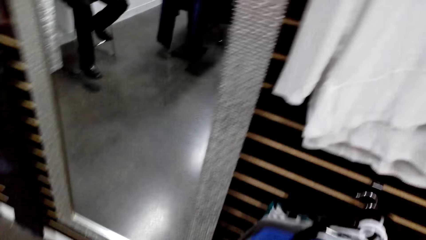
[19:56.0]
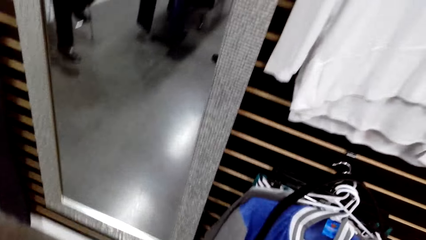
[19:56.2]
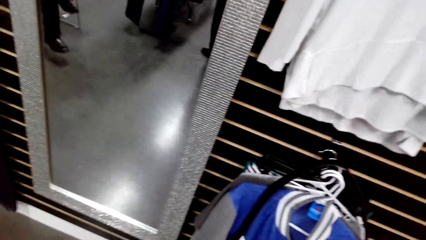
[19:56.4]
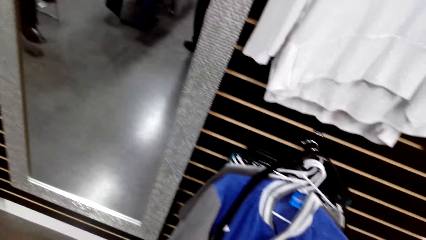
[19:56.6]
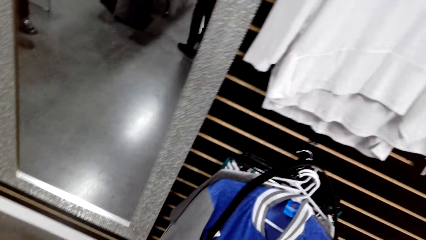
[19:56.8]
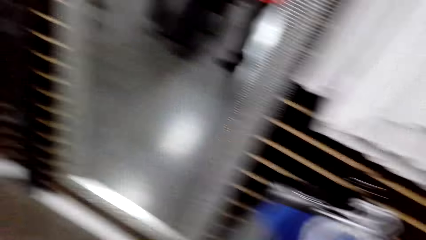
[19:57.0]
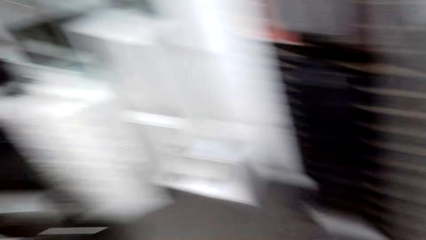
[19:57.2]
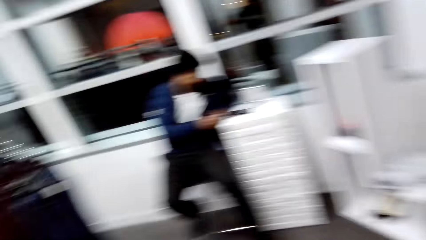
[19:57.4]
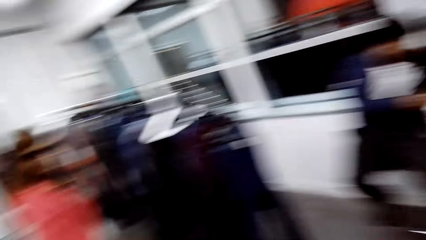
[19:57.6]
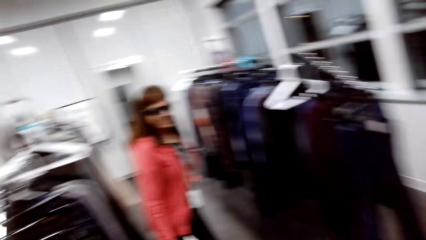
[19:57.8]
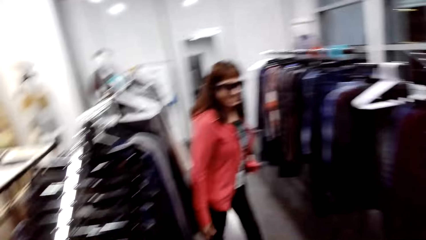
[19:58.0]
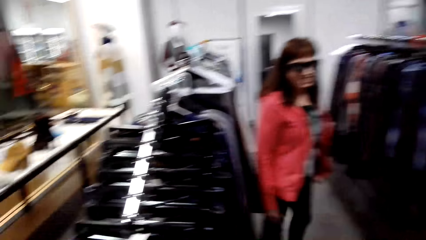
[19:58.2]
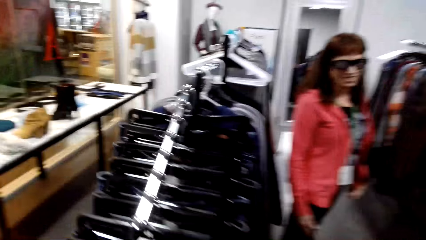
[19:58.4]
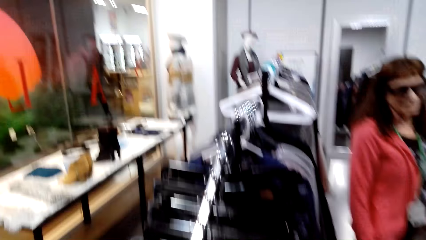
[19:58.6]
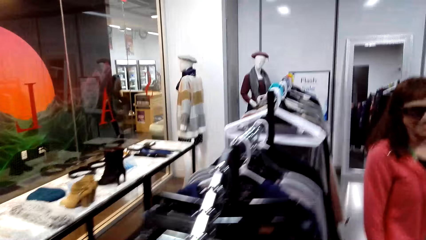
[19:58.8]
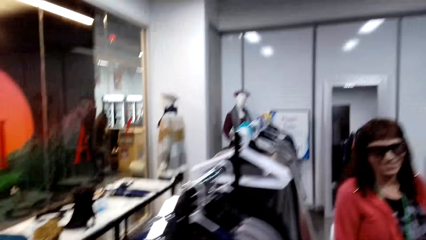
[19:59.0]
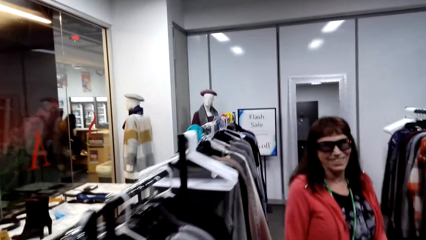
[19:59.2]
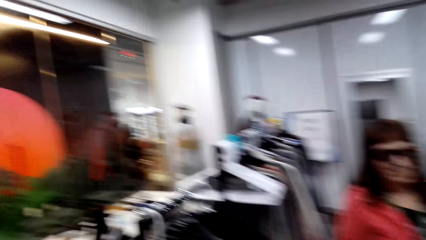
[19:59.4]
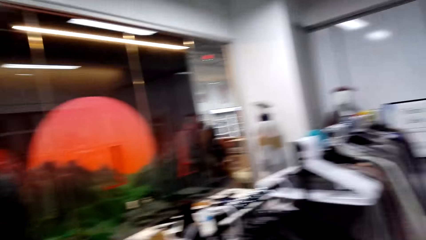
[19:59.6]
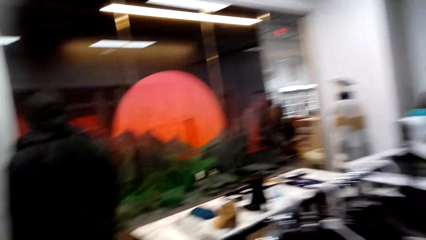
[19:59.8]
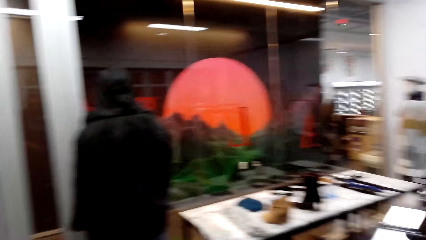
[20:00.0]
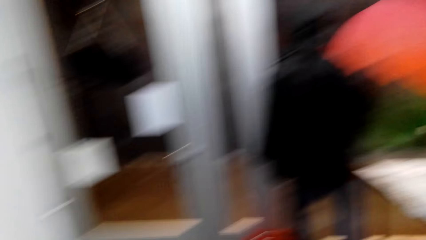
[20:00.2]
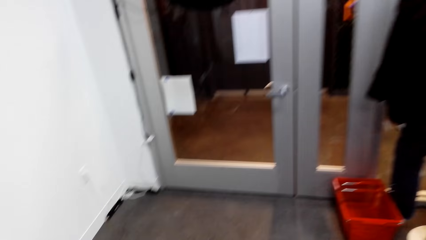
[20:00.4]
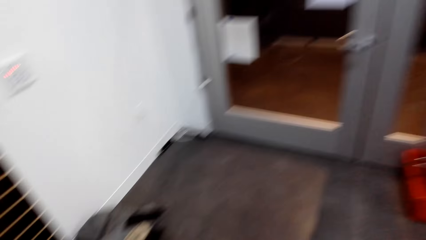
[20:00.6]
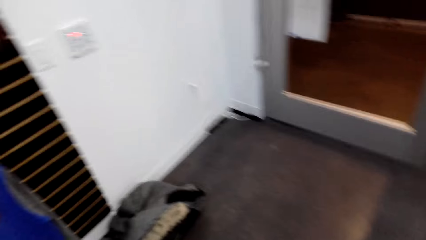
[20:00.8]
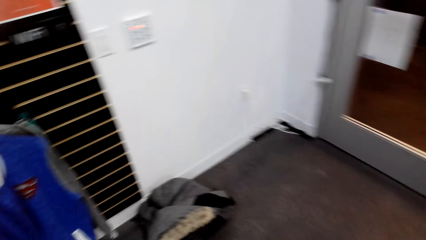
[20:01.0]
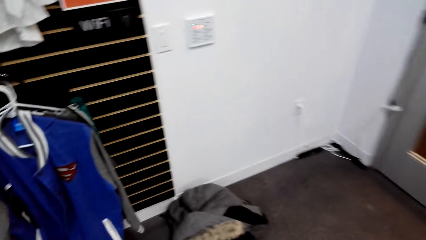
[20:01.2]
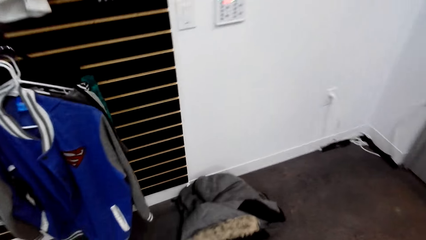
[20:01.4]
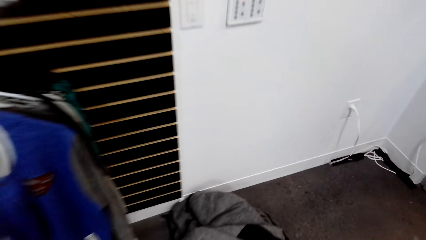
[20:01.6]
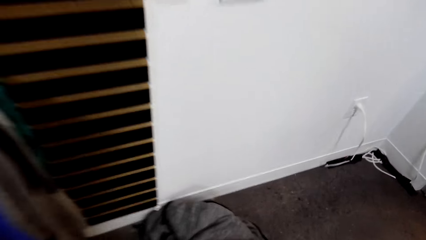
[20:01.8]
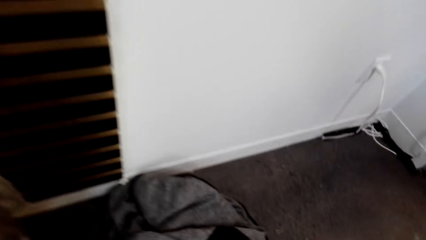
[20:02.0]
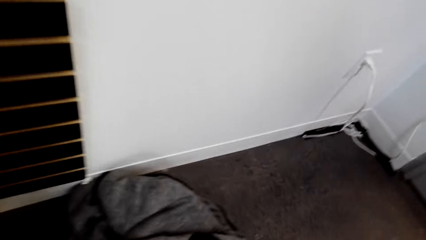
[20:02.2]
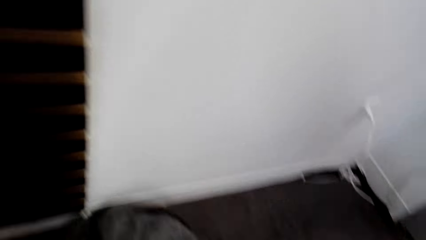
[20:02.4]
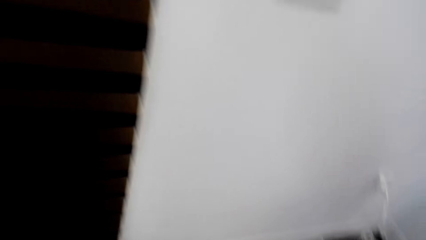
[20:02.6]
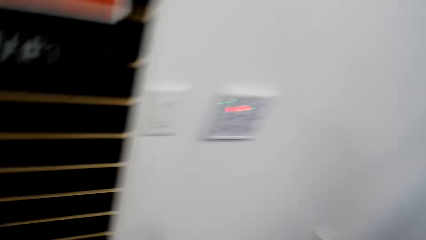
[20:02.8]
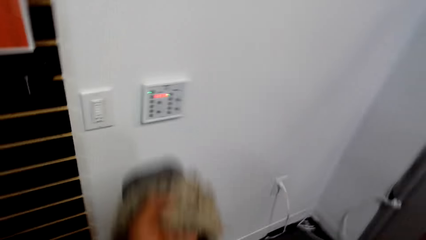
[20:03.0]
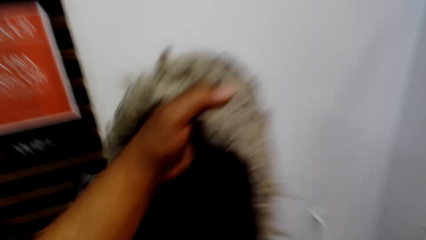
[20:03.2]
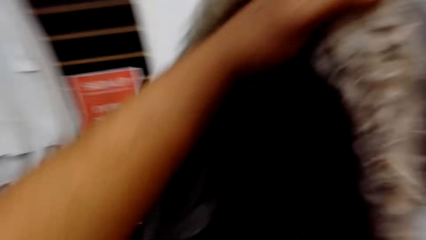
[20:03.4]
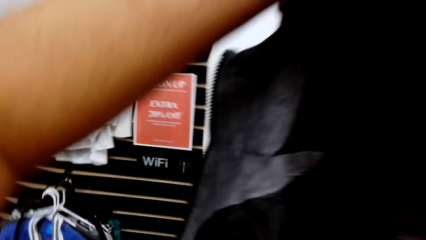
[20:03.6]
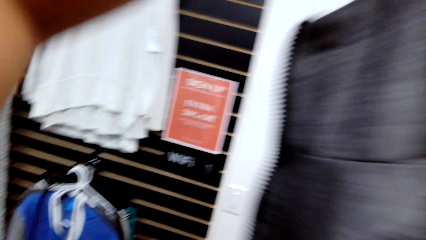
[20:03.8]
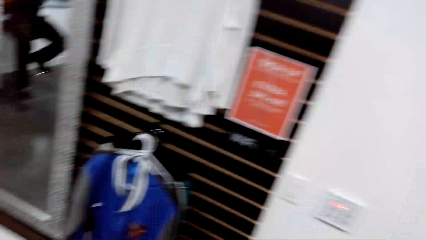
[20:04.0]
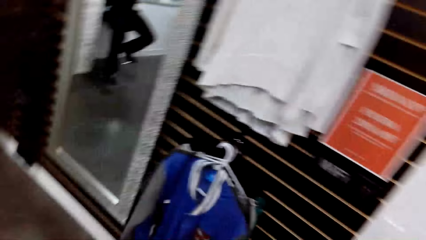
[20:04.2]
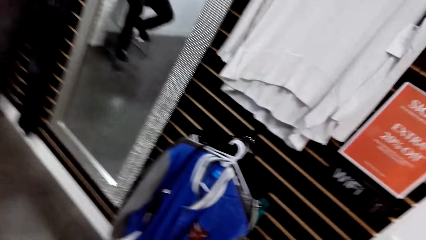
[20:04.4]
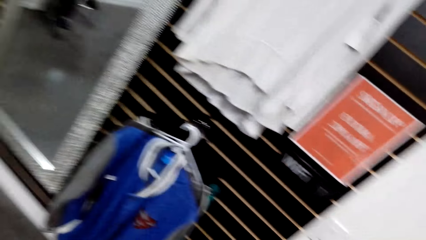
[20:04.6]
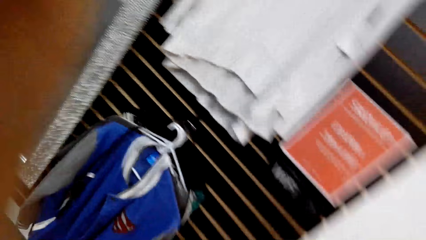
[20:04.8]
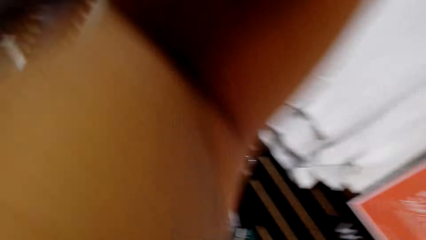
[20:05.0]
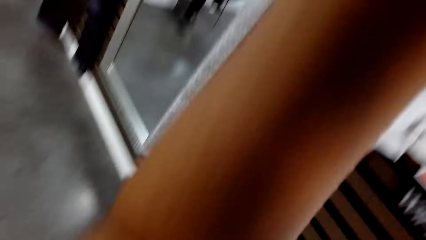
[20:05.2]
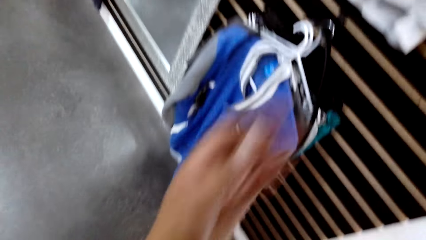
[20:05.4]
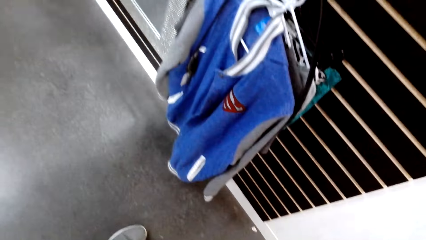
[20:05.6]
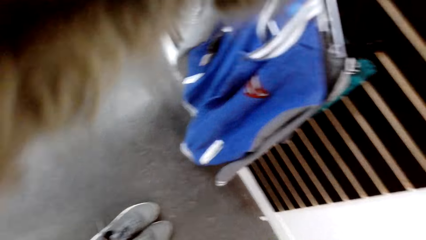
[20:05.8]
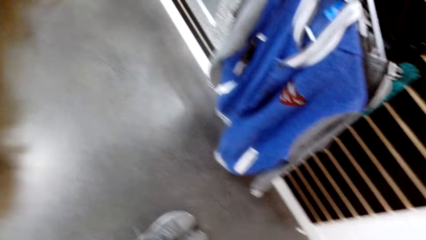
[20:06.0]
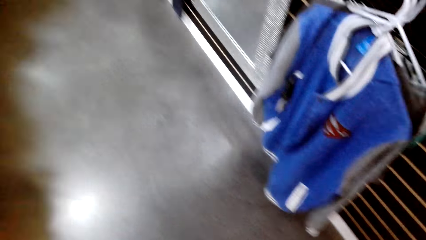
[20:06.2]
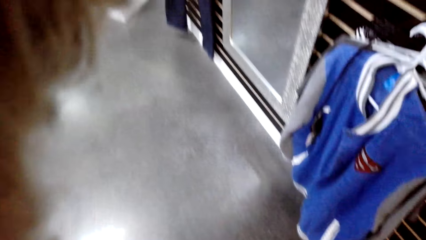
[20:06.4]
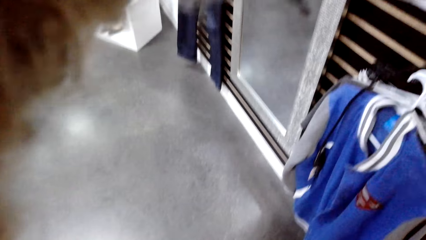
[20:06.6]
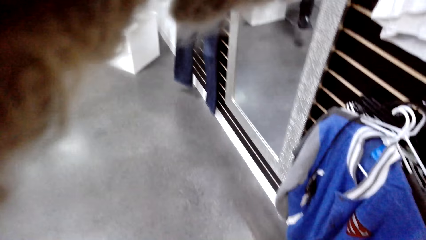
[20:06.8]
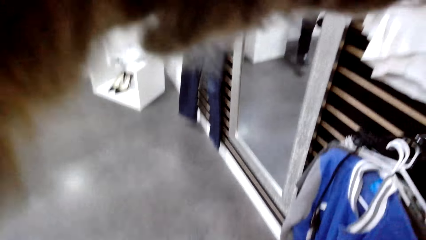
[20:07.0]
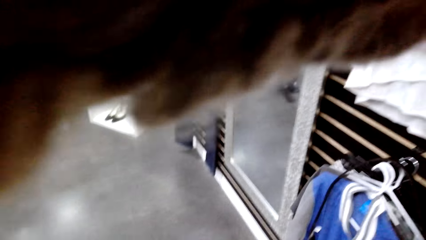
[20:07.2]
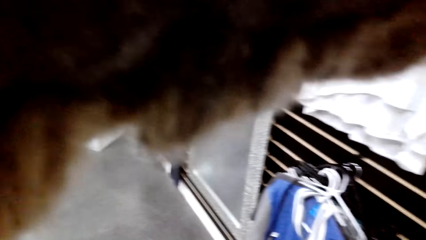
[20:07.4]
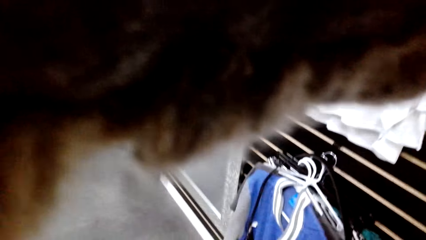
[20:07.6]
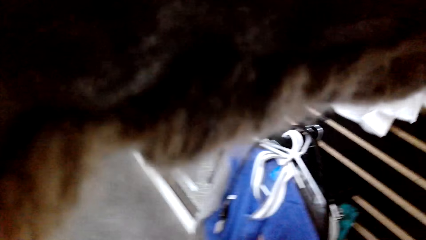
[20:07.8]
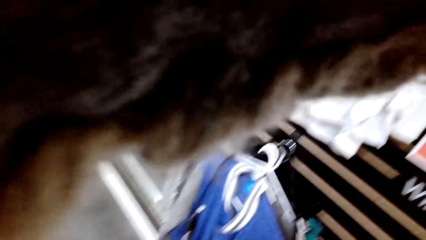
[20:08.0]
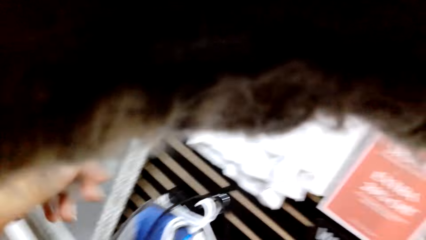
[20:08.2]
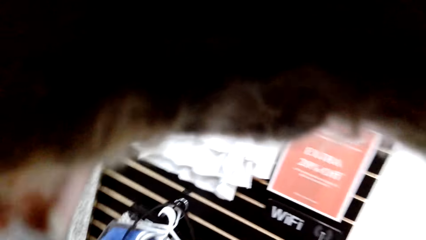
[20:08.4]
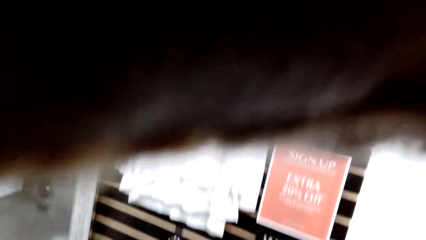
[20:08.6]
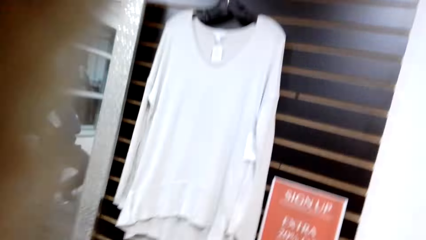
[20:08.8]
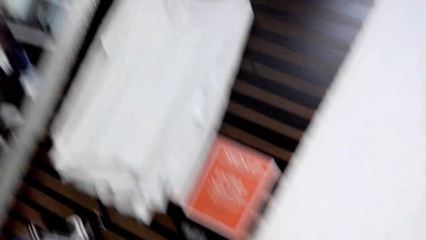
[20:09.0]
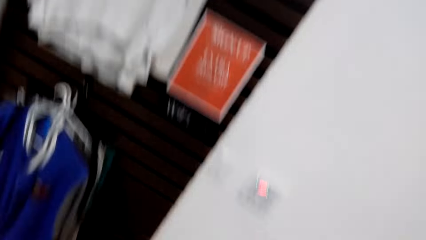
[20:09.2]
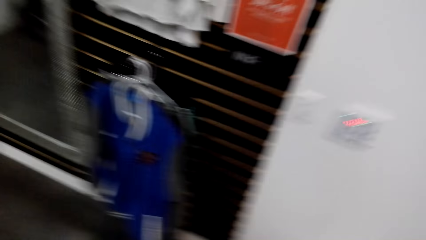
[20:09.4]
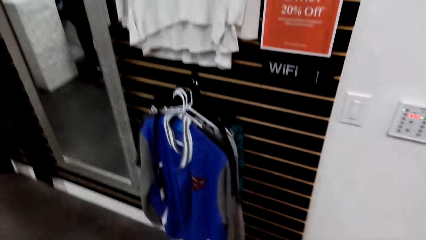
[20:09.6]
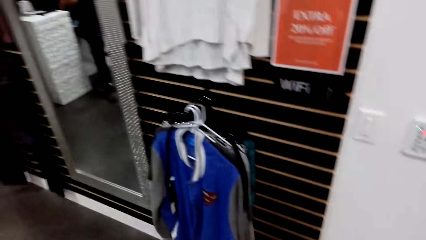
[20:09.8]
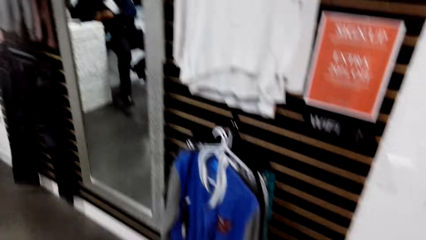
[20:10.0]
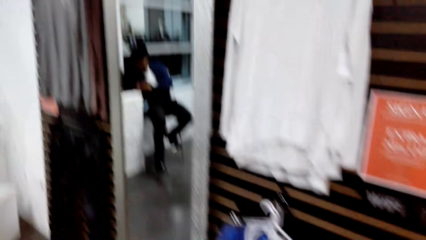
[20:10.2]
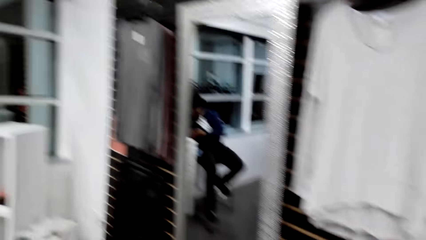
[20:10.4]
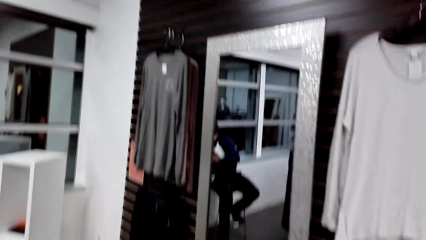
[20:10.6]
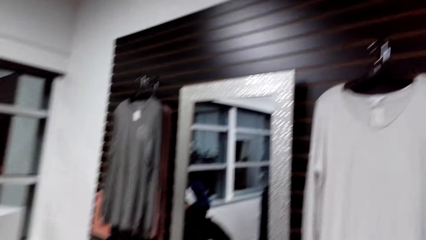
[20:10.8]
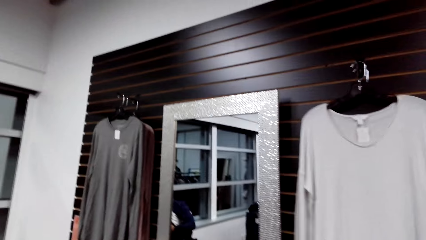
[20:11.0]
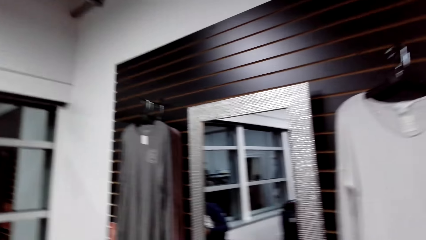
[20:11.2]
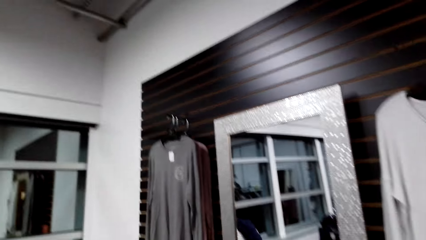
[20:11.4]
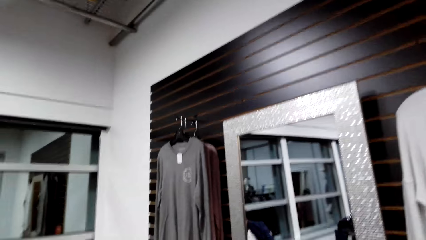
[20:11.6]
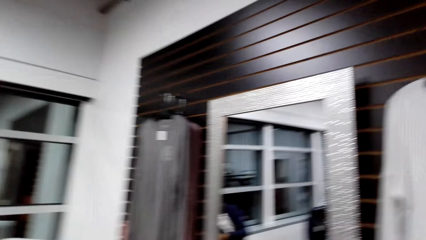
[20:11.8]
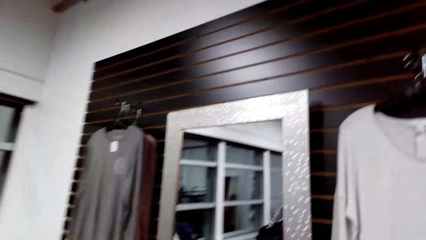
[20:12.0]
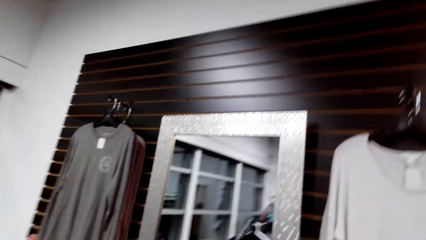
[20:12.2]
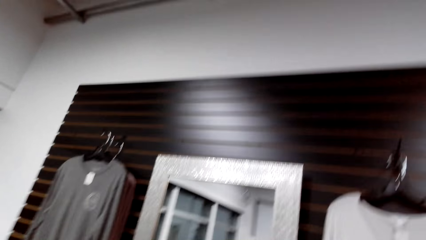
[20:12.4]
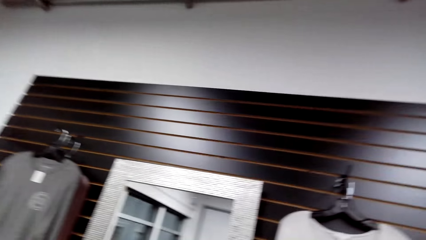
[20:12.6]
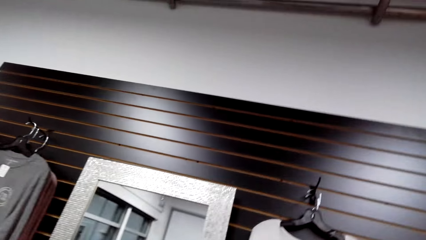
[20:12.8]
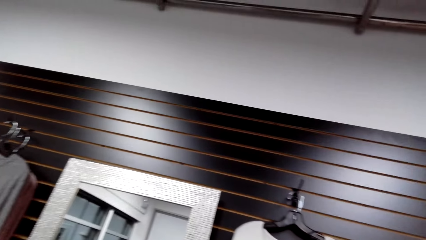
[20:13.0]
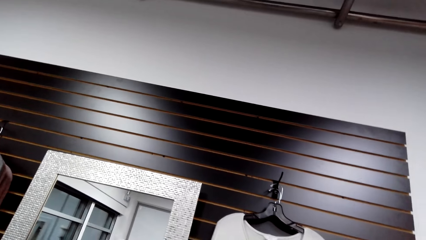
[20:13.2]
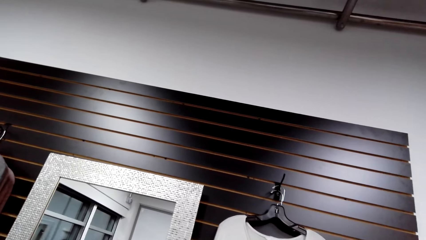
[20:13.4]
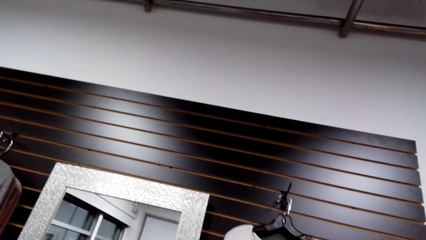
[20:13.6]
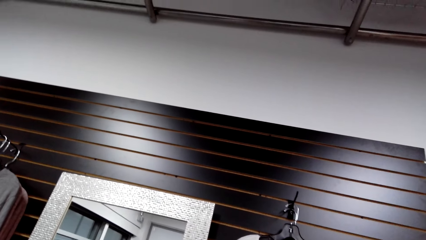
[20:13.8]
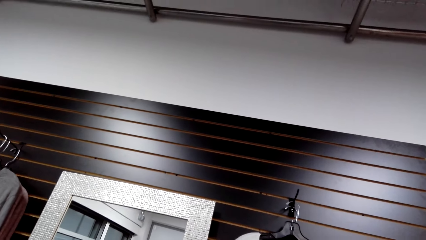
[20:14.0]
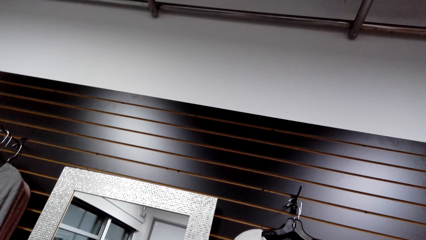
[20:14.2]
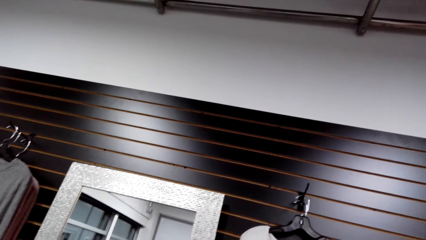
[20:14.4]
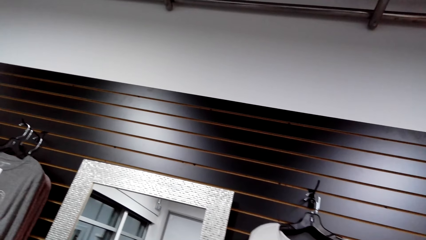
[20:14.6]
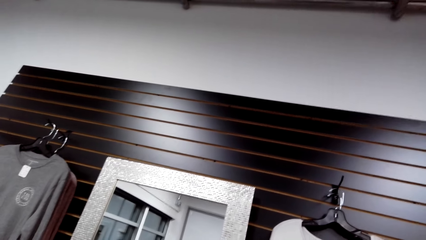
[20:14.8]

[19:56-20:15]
The camera wearer looks around the clothing store. They walk around the clothing store. They pick up a jacket on the floor. They wear the jacket. They look around the clothing store.
